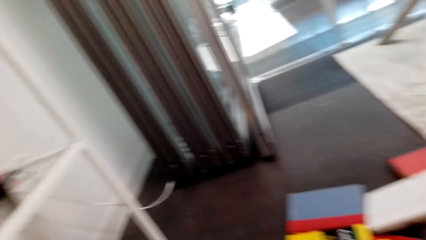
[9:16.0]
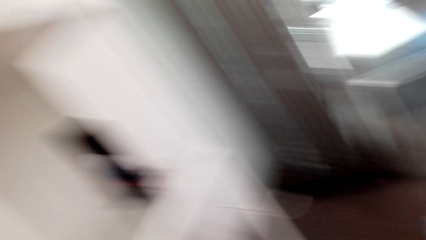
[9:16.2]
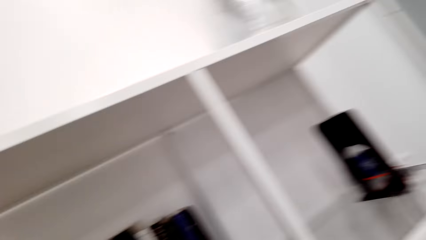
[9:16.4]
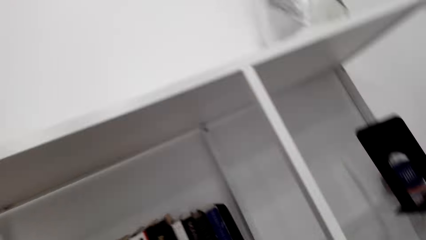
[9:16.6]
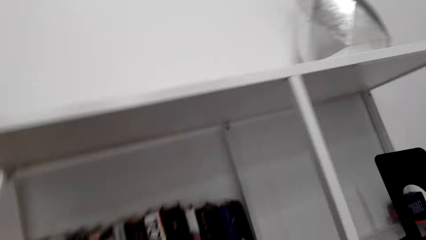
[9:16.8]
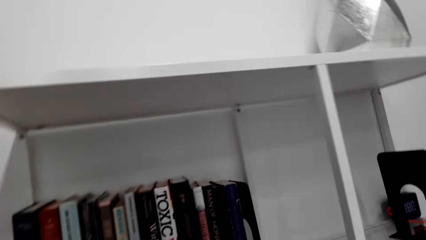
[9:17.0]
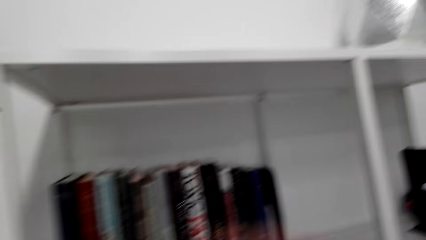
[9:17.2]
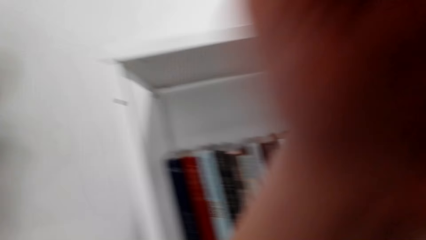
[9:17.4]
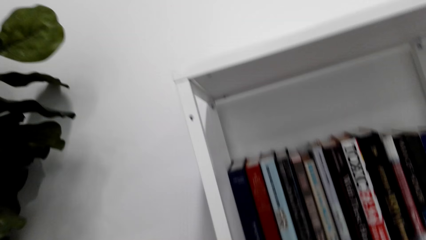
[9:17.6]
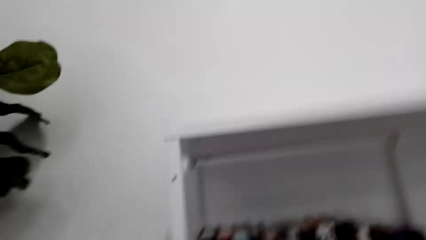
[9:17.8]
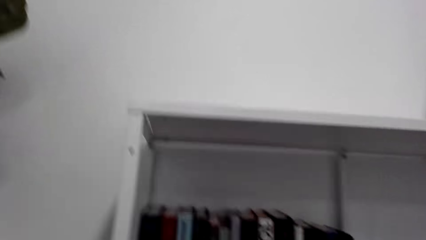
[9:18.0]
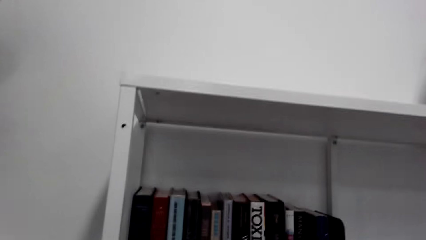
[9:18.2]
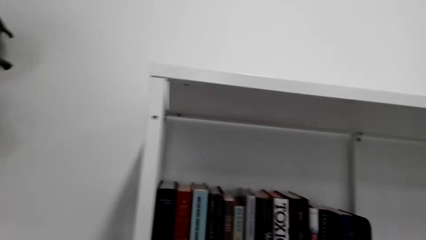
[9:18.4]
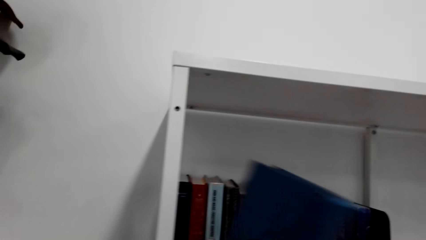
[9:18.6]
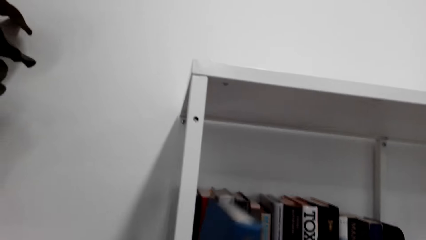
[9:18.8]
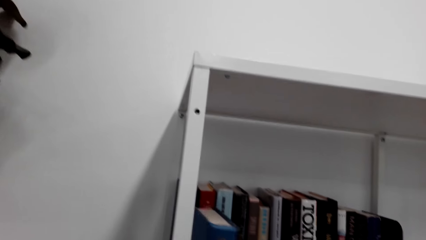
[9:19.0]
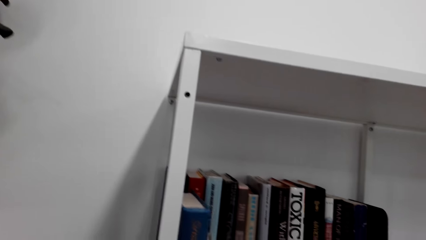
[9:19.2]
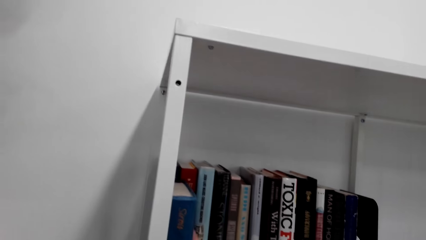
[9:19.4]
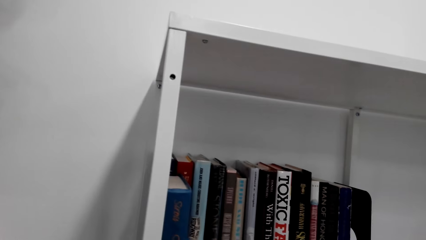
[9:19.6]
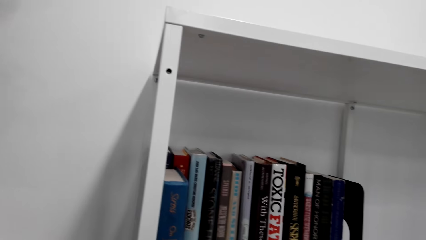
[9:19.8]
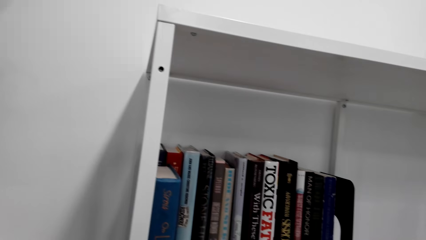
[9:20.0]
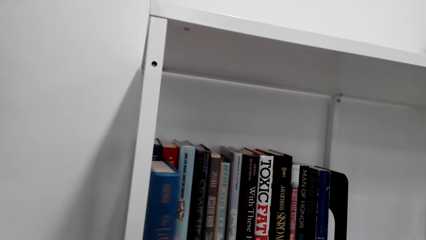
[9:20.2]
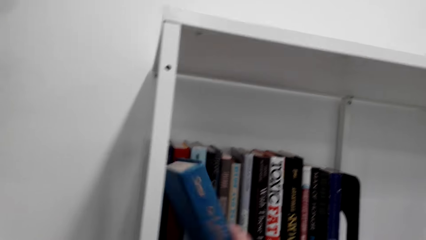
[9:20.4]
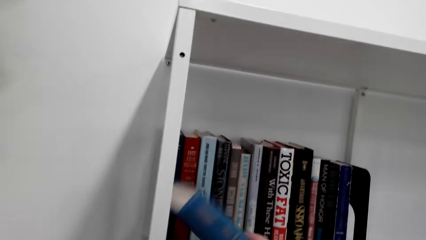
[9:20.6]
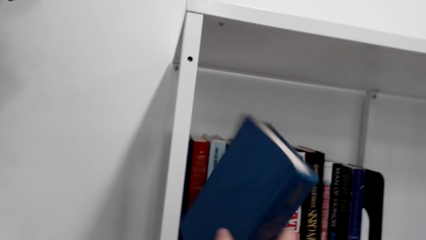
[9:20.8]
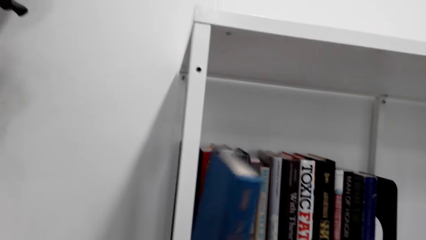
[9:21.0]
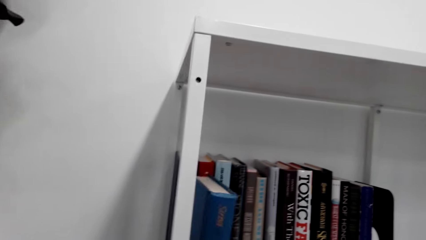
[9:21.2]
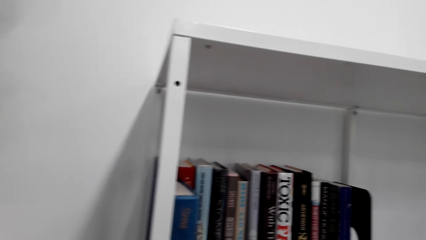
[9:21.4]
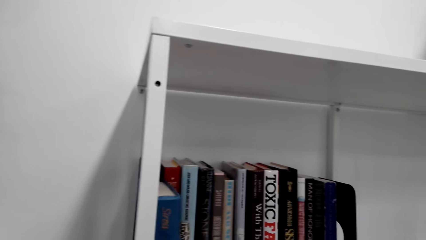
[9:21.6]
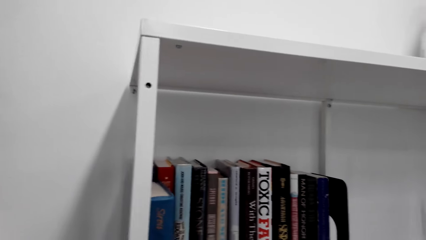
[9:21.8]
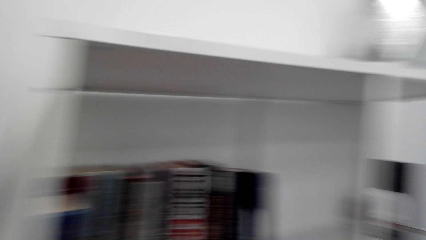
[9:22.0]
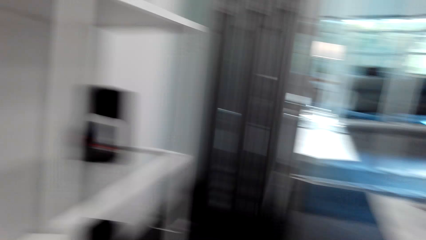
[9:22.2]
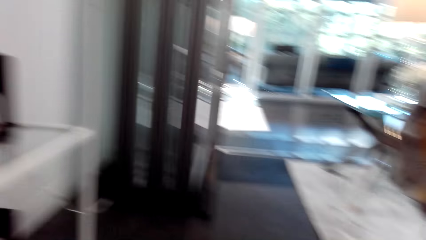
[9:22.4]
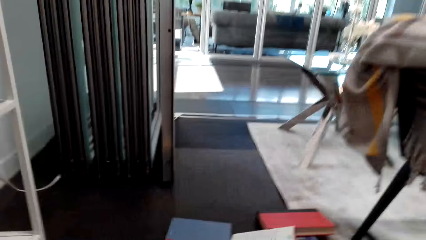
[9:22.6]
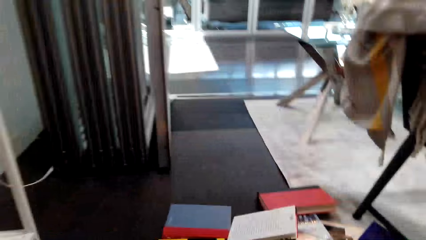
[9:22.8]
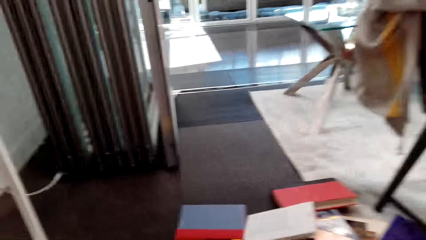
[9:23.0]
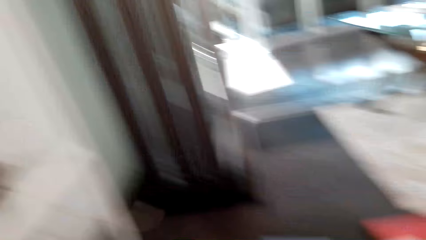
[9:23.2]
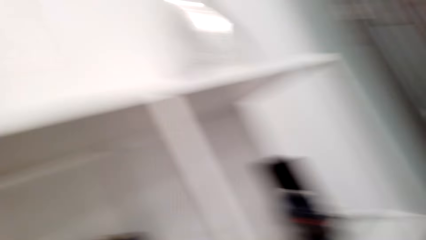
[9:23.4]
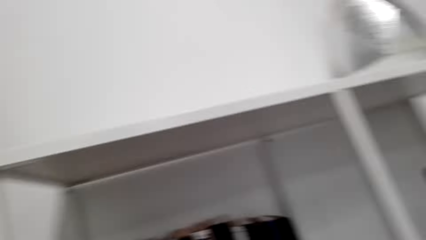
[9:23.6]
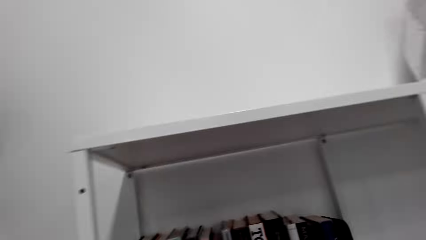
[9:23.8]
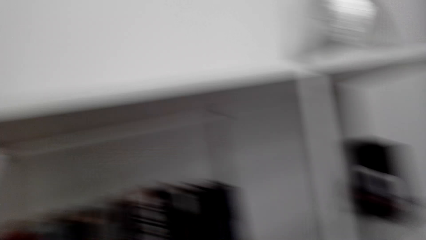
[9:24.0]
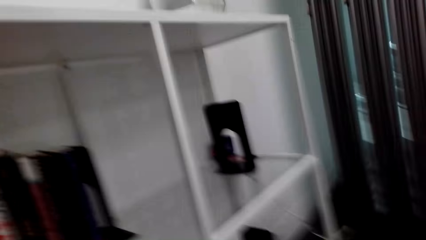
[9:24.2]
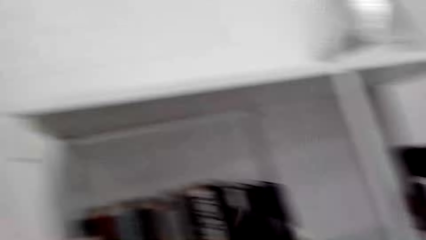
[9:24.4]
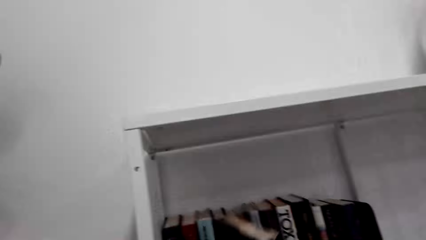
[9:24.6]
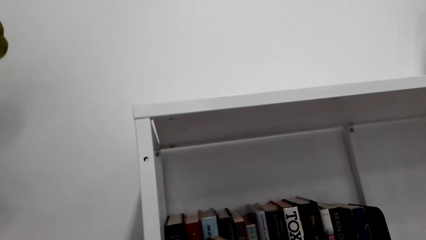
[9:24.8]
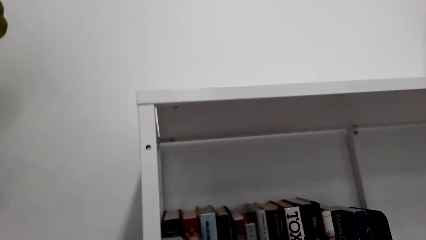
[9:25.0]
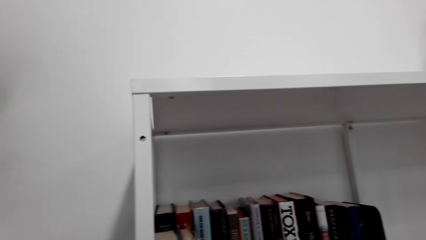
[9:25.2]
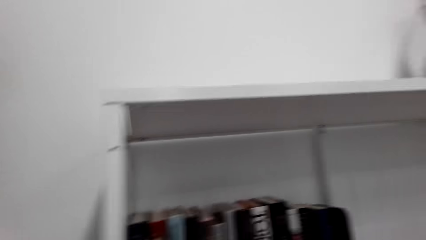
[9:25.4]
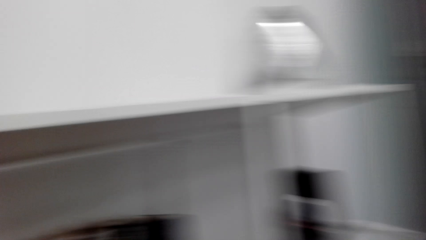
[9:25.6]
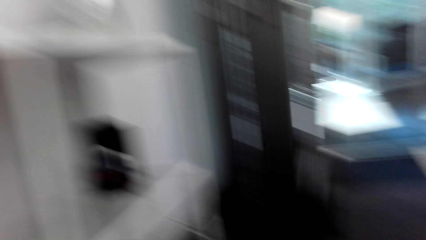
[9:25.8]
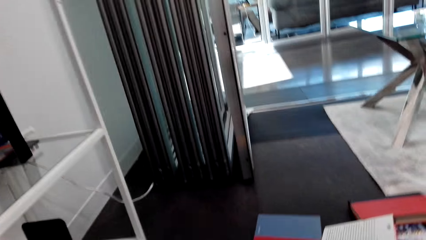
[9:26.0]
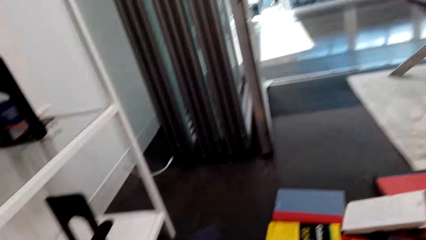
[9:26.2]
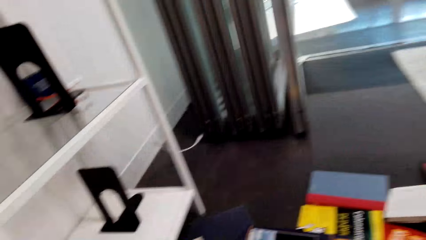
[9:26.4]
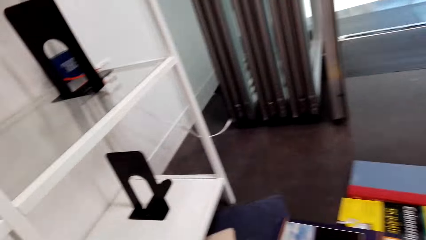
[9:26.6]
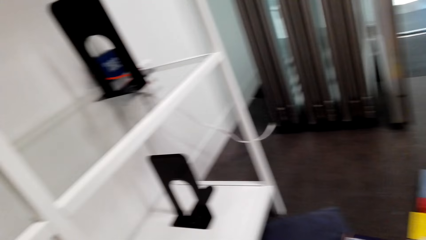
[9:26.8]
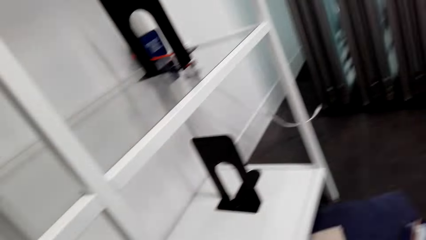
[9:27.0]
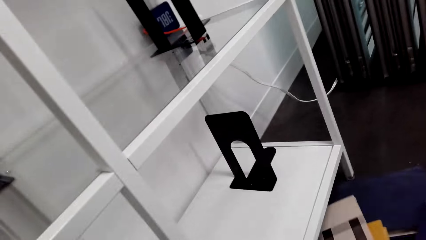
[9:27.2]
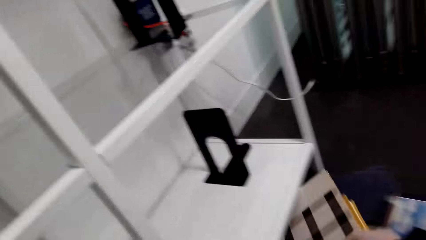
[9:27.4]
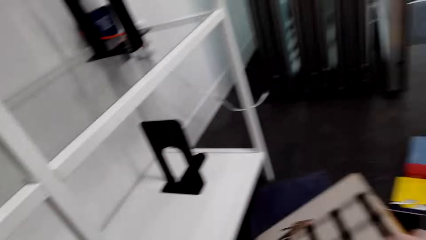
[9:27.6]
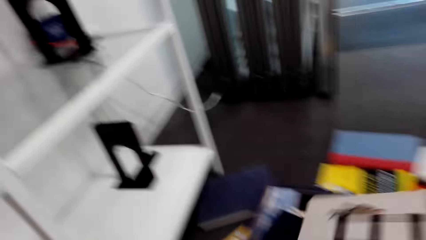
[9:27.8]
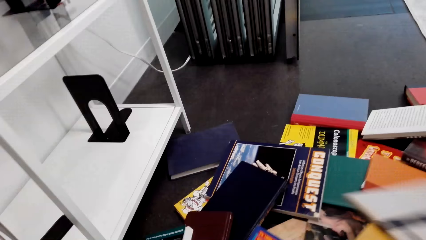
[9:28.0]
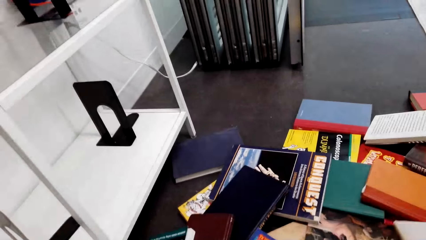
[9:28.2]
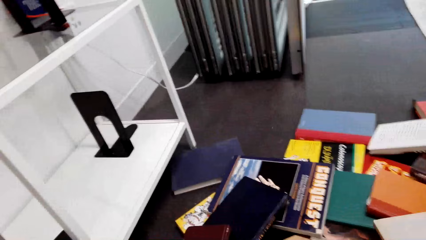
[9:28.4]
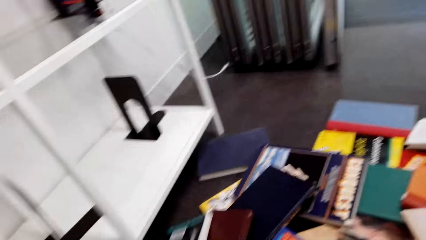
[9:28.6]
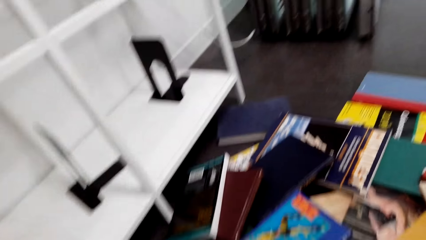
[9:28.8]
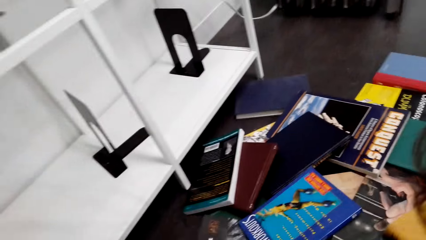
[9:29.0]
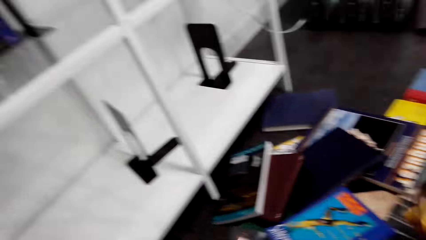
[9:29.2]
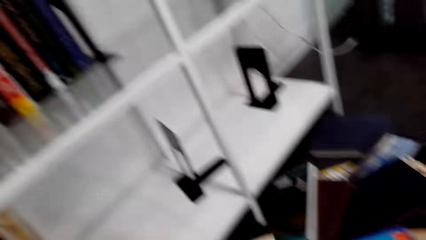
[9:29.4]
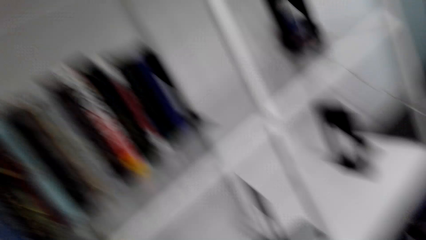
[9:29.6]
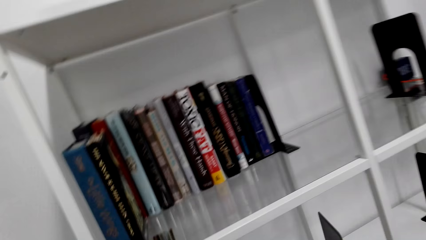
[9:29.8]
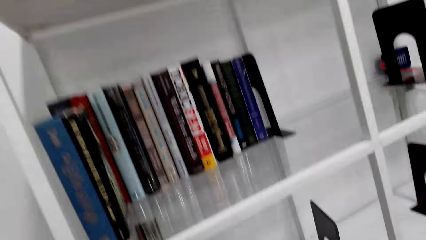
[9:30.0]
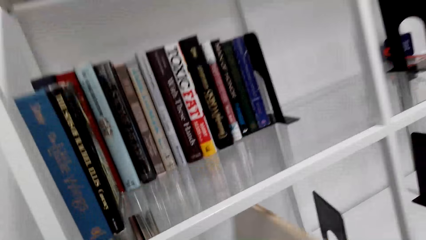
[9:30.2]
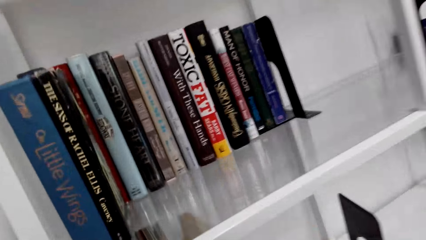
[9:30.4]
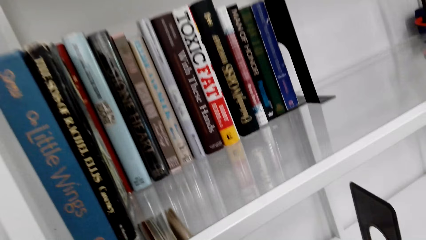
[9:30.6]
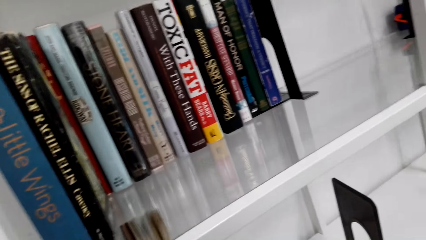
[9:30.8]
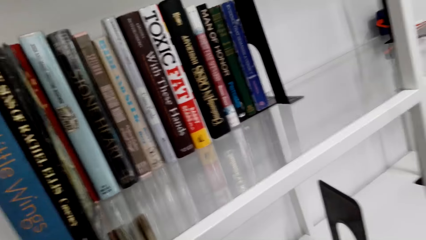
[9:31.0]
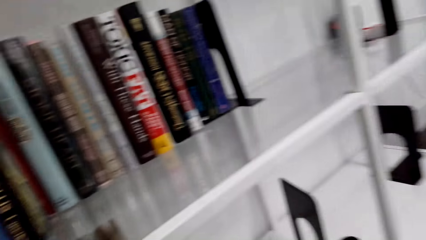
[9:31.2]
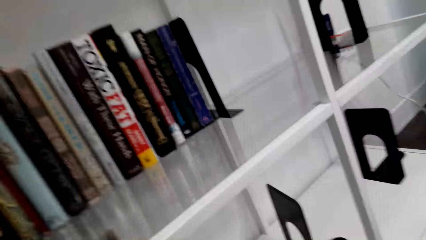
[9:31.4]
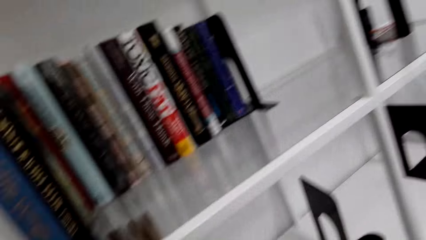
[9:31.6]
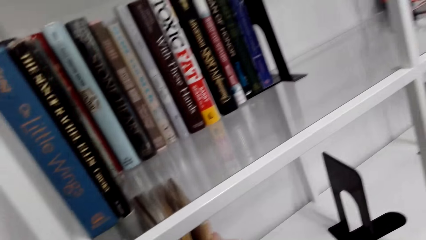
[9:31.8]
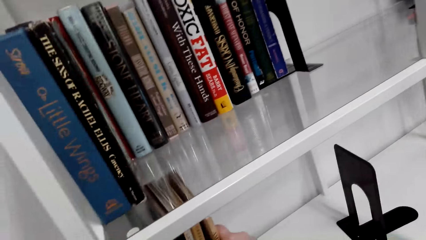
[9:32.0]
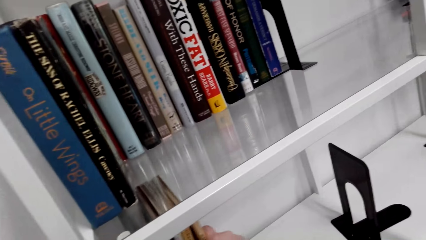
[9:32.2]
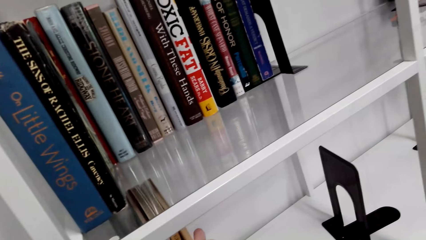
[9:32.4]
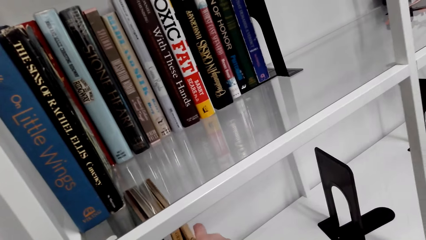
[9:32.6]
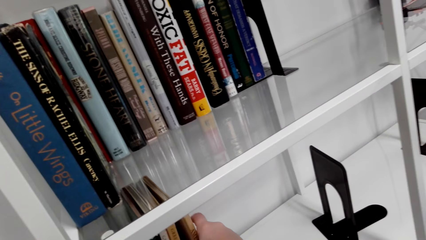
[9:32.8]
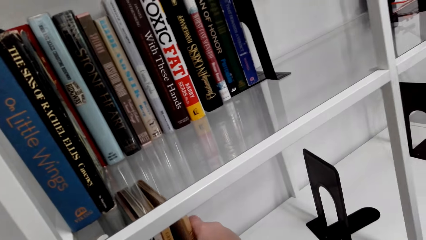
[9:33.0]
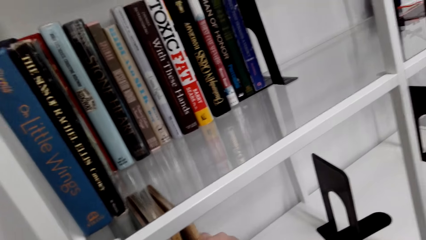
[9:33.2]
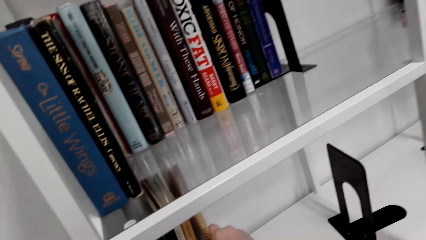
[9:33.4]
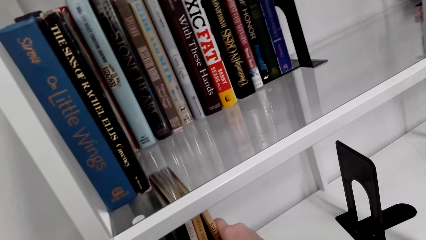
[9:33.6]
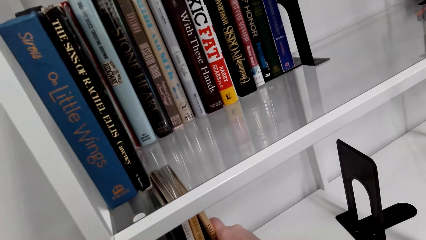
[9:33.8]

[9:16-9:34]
The camera wearer places a book in the shelf. They walk in the room. They look around the room. They arrange books on the shelf. They pick up books from the floor. They hold a book. They place the book in the shelf.
